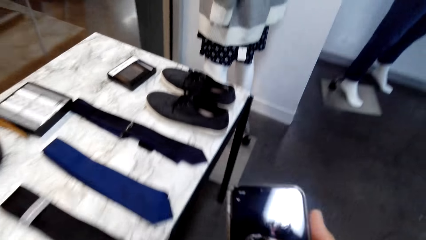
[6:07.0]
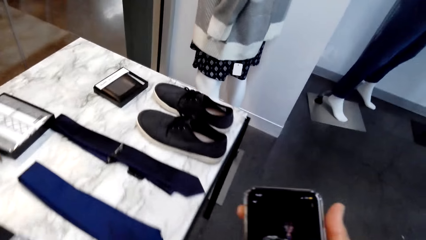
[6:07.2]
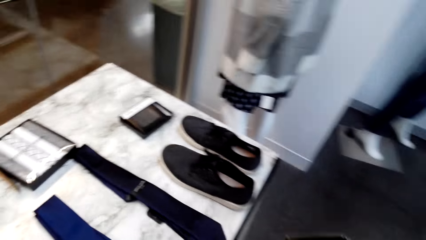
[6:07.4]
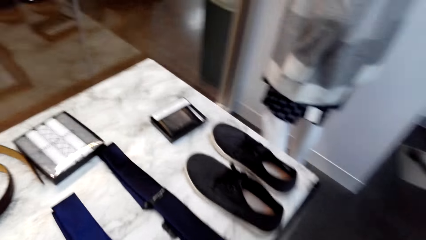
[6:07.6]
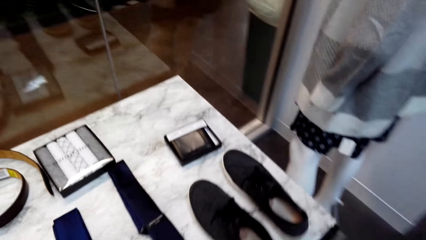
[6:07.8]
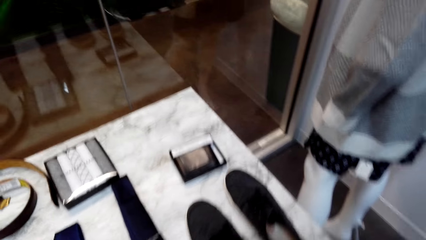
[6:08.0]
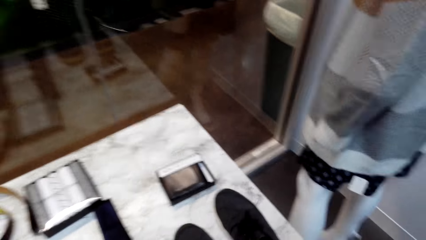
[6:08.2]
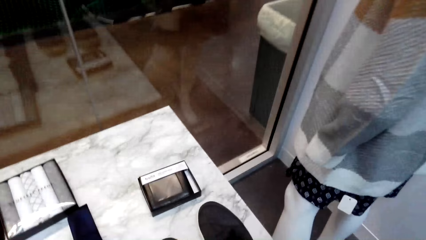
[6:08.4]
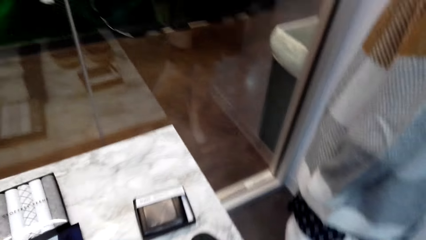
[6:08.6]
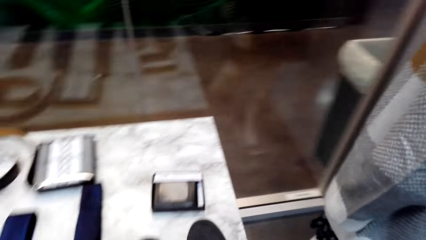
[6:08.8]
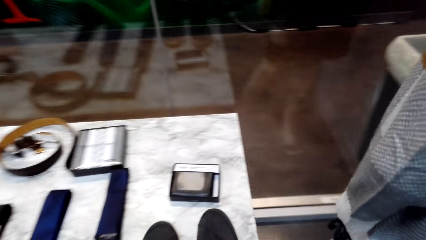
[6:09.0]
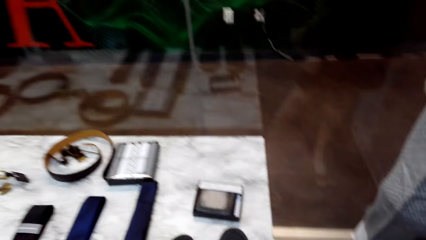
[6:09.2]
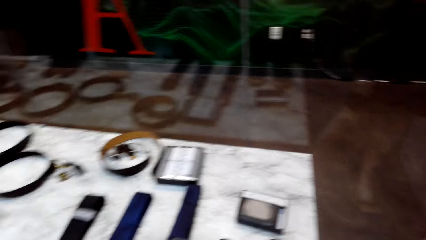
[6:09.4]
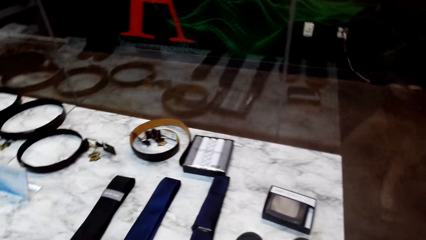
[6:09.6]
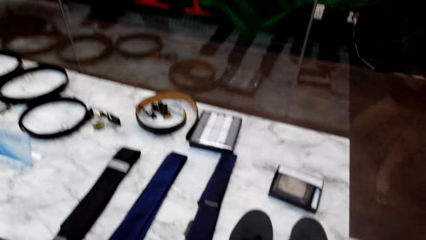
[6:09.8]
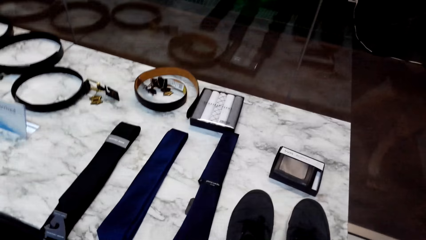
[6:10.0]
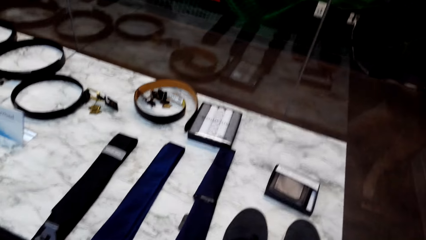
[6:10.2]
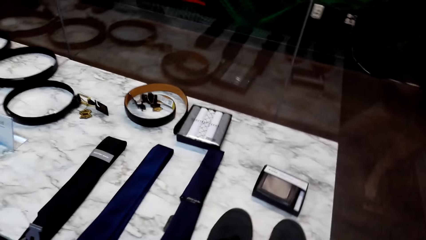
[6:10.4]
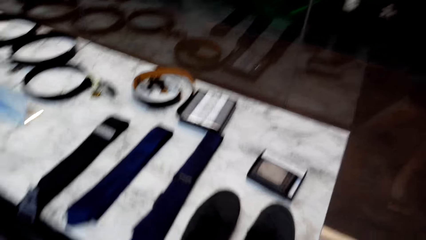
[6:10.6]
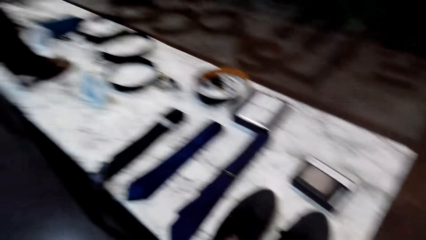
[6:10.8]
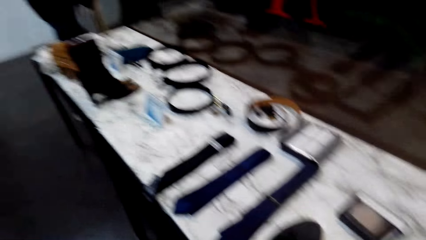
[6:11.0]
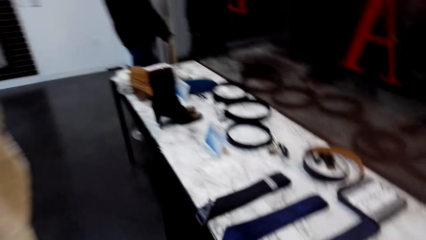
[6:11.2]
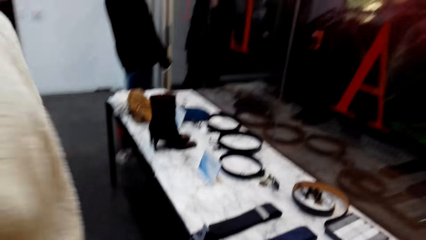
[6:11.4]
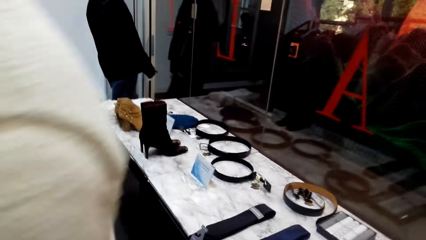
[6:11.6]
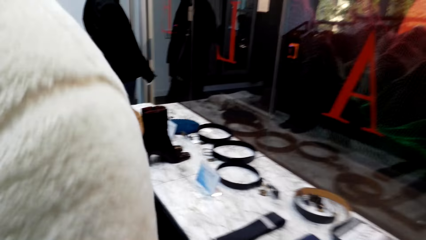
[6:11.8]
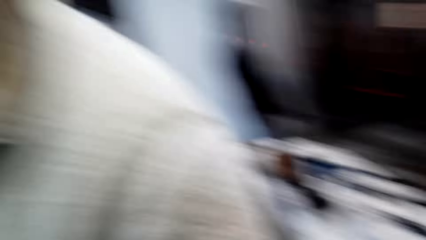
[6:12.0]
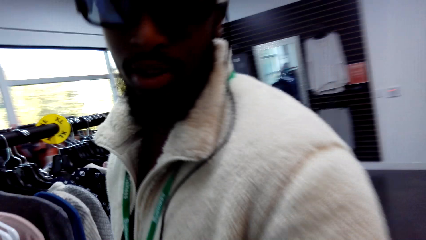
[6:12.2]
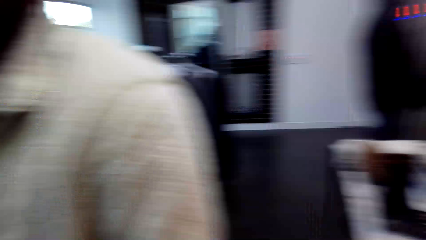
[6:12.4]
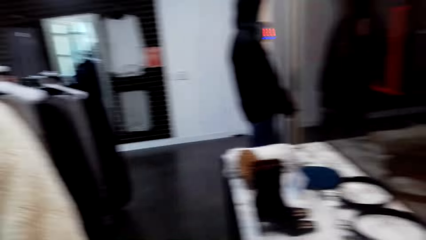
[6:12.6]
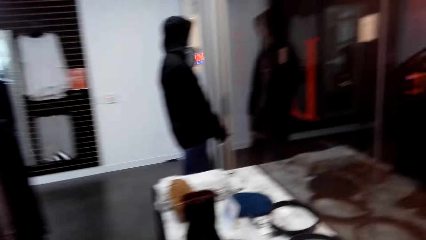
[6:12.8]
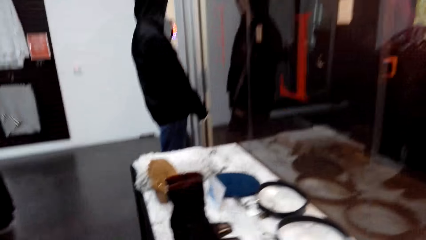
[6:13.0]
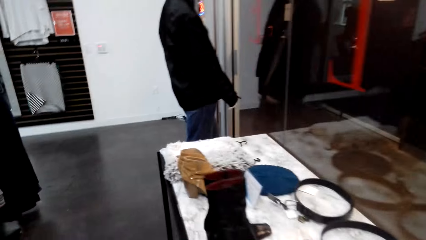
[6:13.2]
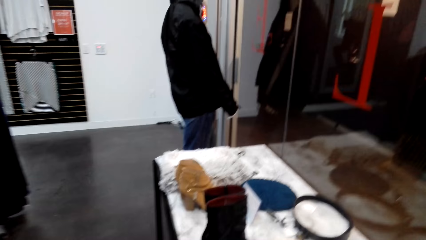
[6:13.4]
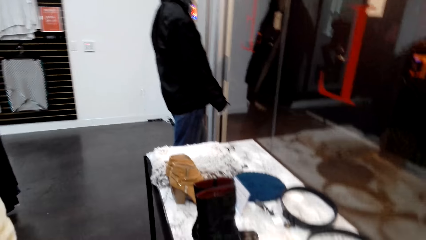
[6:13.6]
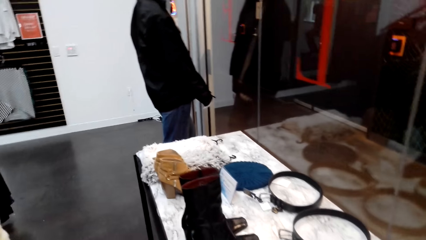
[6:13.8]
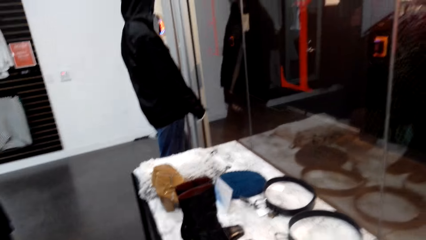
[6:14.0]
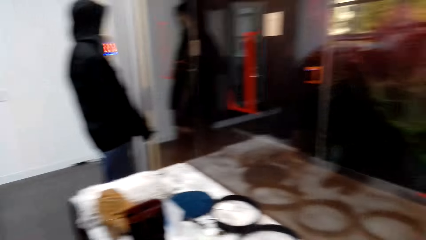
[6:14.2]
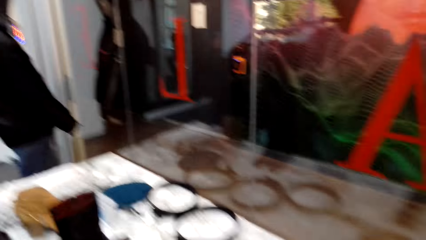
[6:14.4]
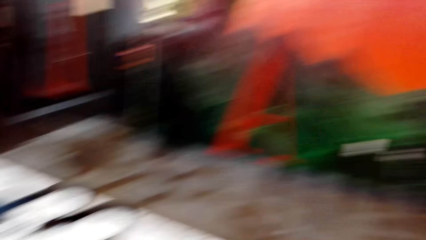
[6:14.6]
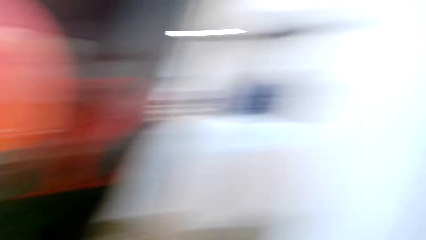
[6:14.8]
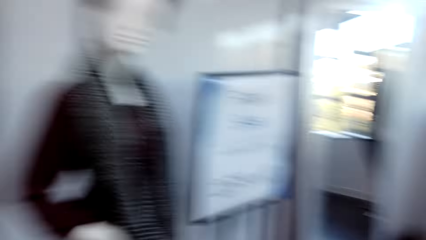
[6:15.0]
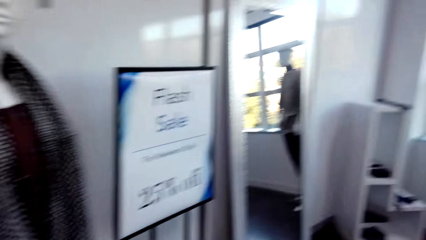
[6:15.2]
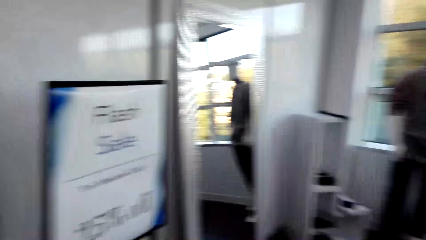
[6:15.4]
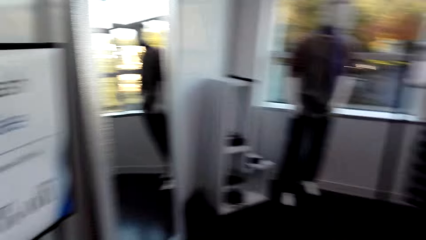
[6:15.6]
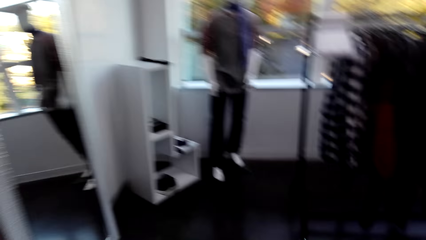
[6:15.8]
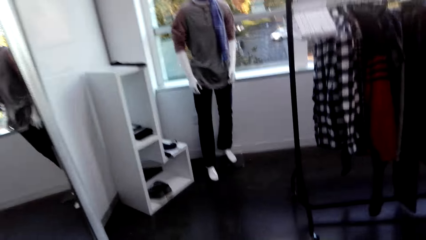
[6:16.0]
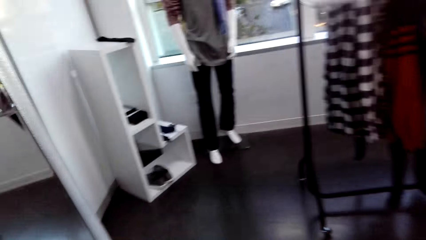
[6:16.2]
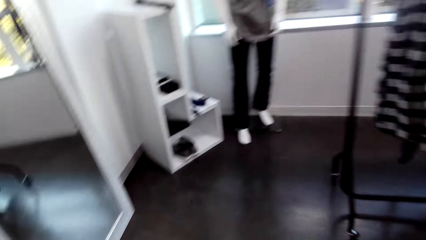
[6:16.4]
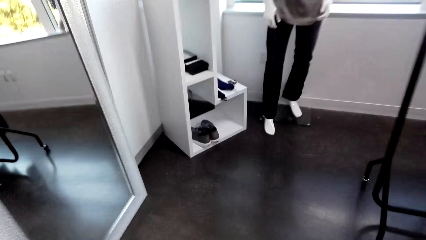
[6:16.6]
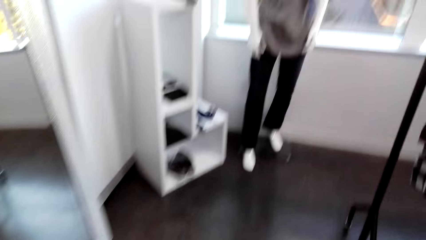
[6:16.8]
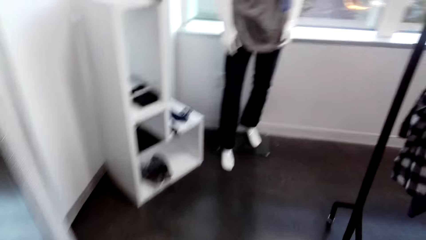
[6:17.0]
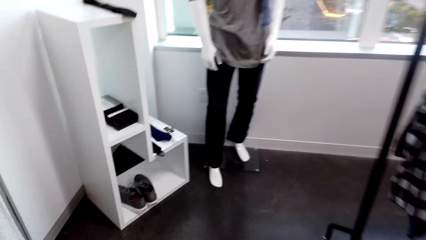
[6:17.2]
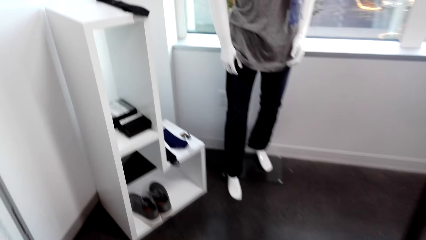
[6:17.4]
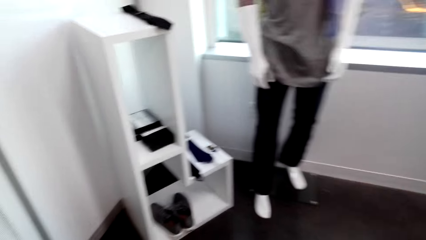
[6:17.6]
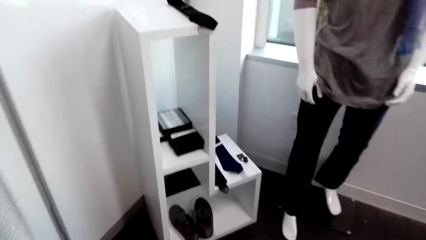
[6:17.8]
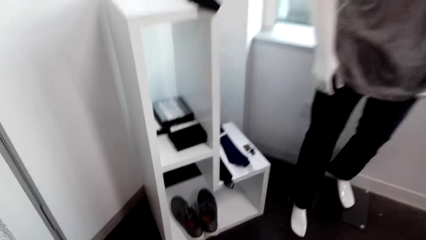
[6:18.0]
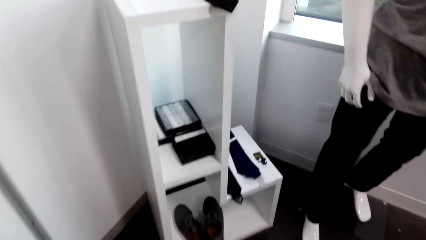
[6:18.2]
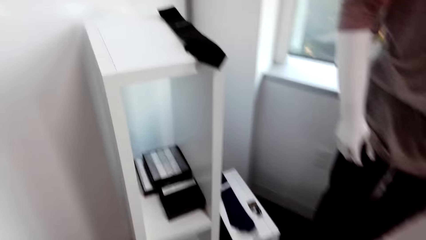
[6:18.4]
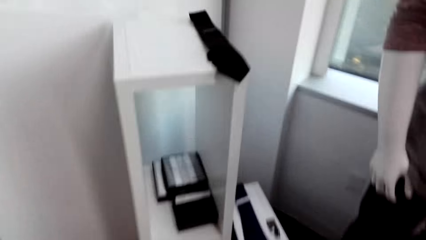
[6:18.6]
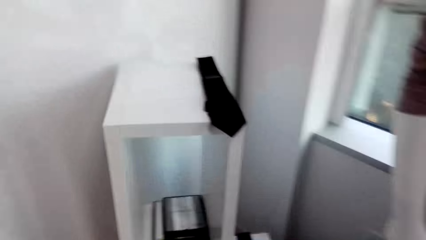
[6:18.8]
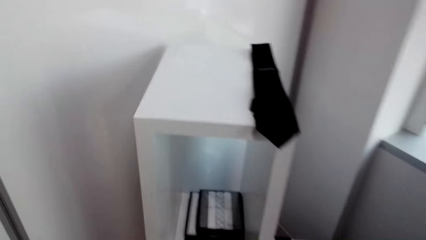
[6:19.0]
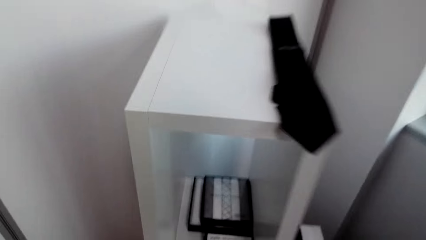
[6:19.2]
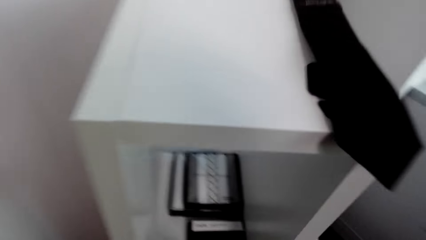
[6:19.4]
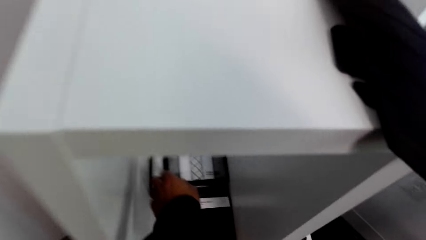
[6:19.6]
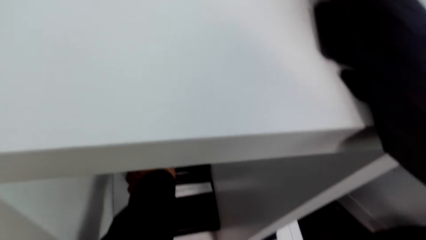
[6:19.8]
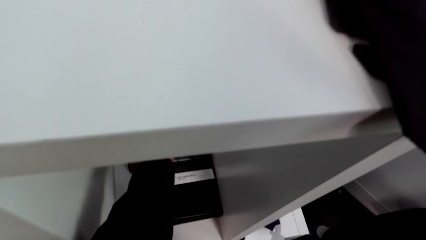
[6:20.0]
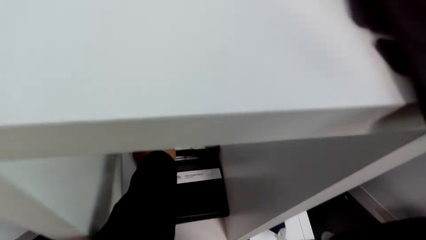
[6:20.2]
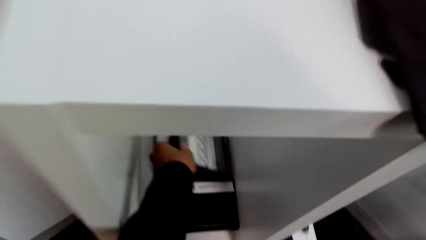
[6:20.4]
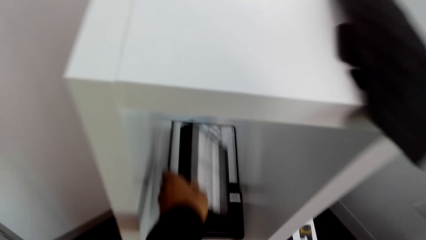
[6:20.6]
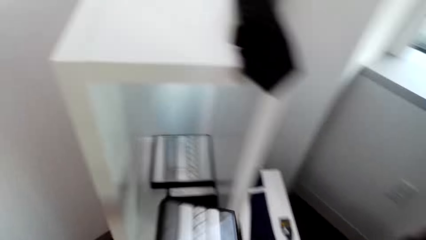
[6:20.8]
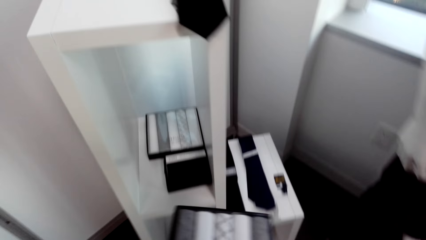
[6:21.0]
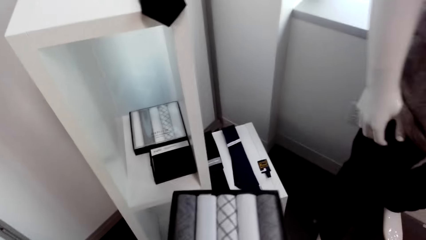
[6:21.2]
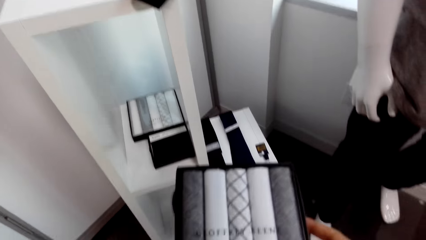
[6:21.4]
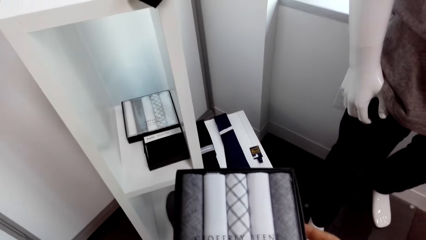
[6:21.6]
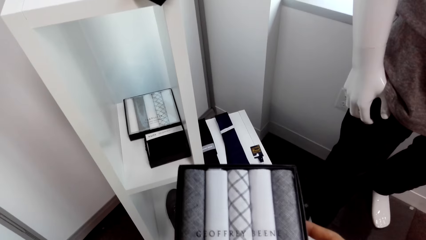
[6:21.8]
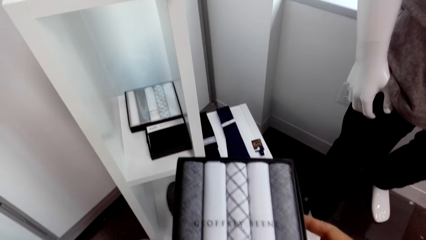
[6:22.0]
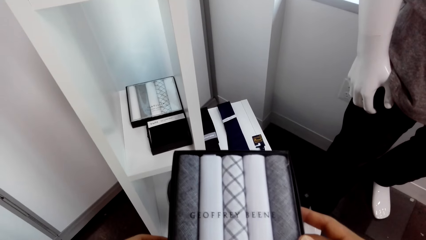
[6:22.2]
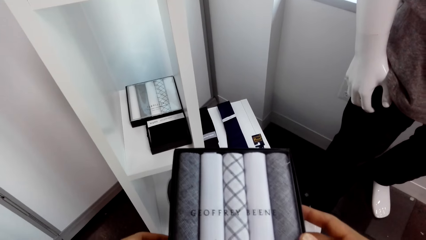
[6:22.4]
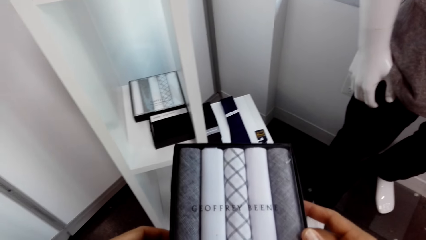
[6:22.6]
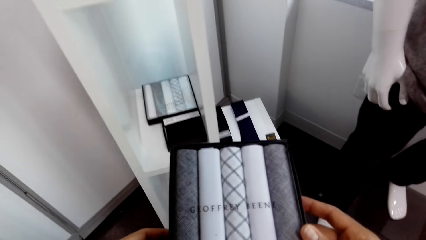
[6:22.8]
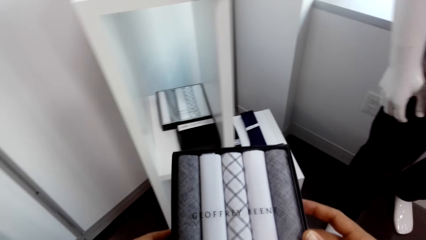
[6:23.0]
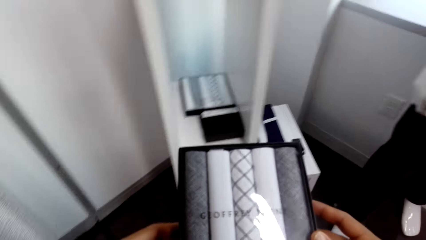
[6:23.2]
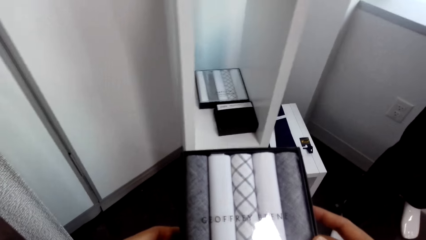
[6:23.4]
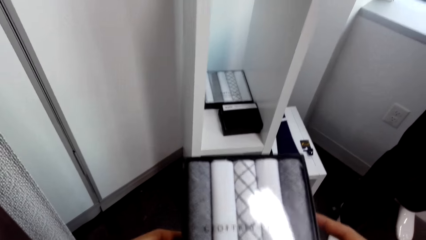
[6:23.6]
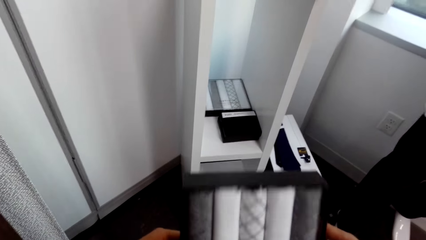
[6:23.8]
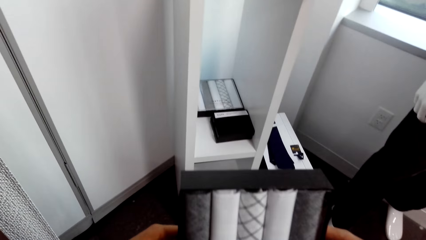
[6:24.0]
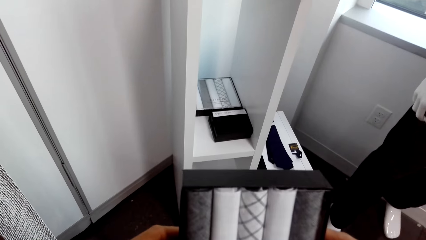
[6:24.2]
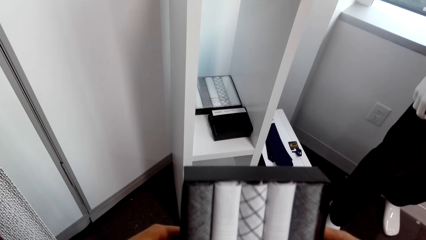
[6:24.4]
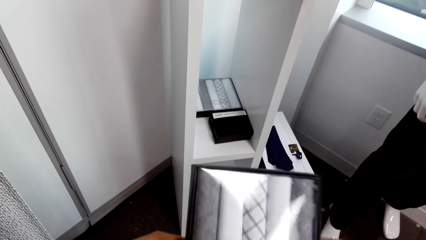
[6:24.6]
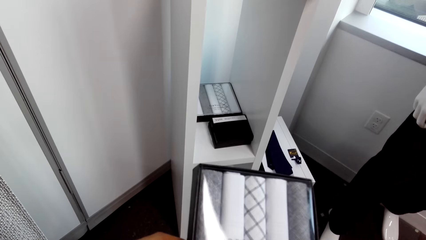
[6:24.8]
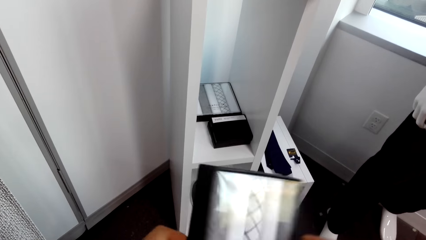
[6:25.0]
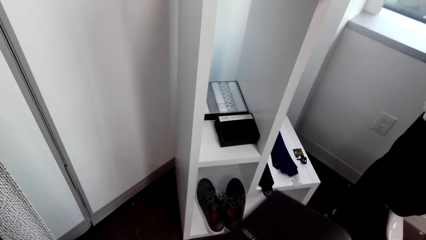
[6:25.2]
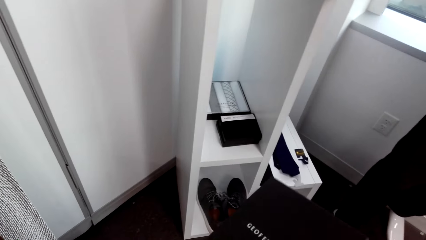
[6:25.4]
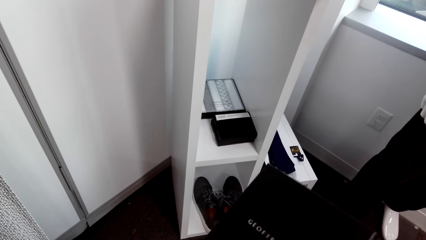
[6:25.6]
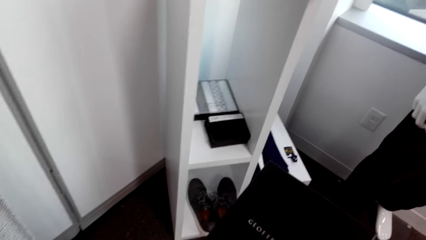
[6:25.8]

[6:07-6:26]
The camera wearer looks around. They turn the camera. A person walks around. The camera wearer walks around. They pick up a box of something from the shelf. They stare at something.
